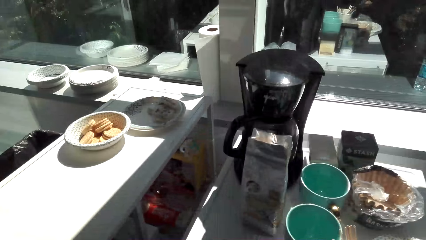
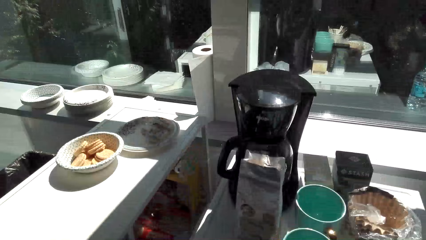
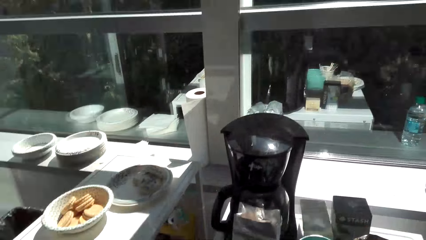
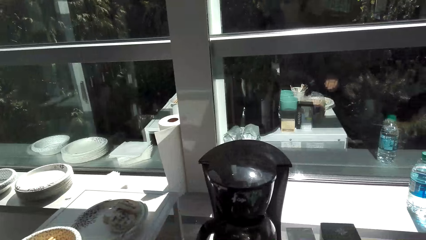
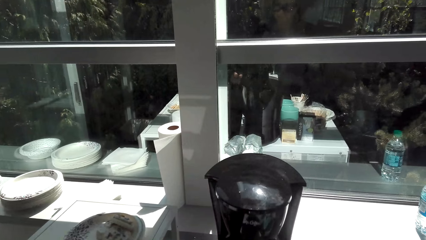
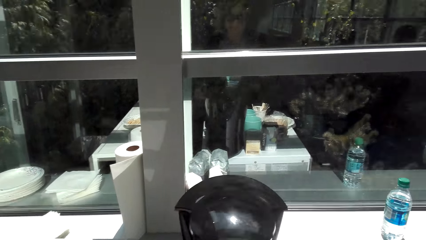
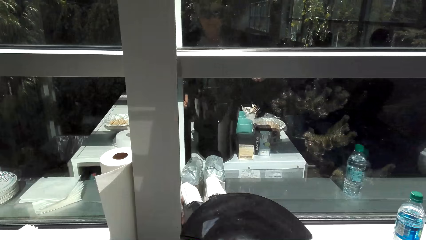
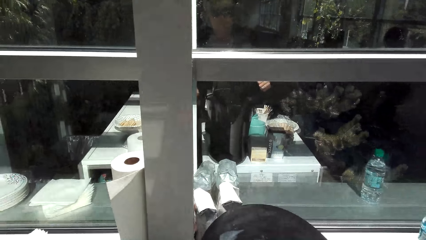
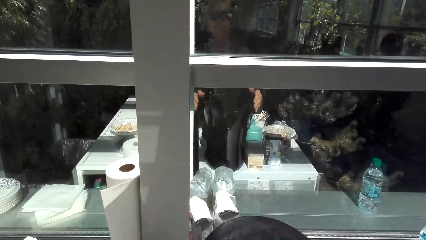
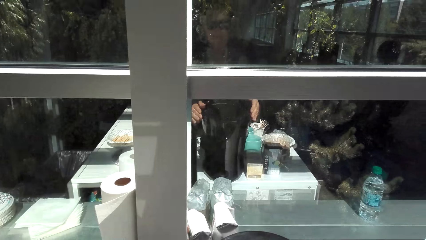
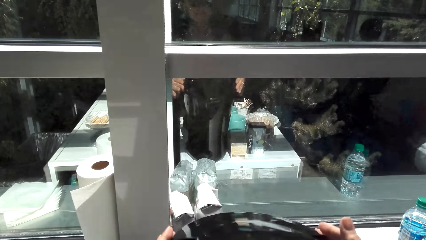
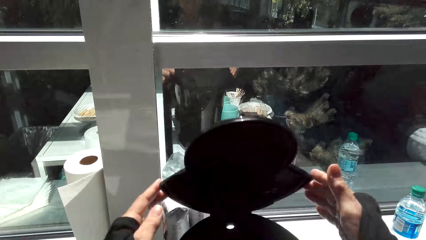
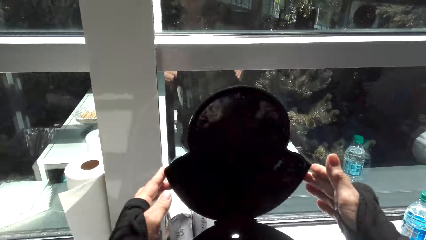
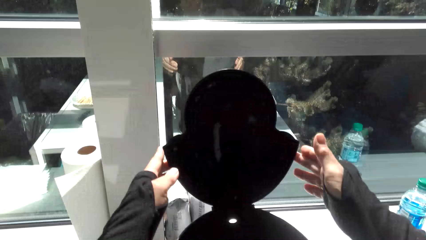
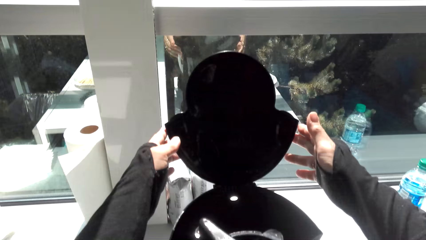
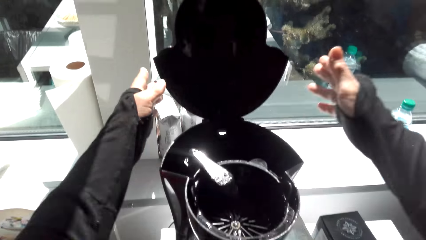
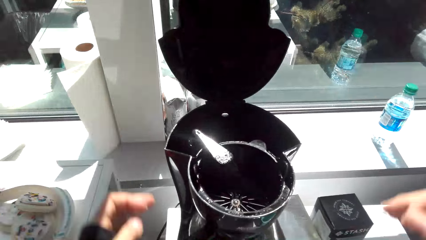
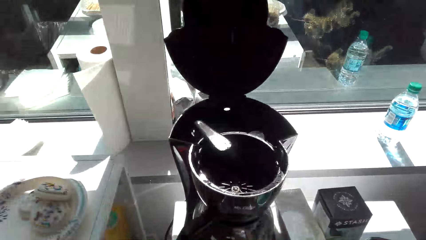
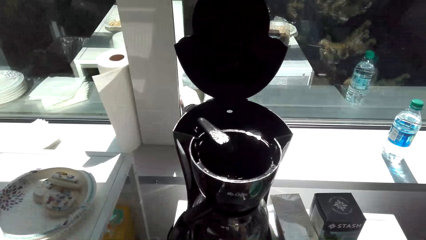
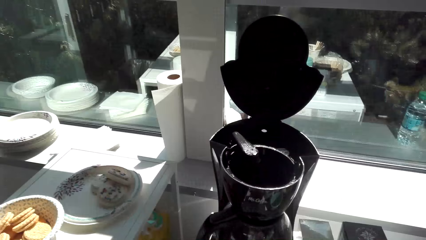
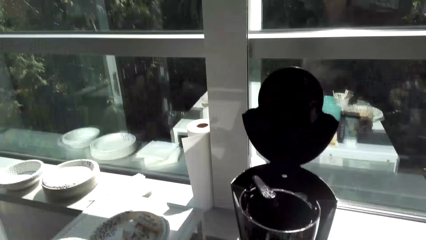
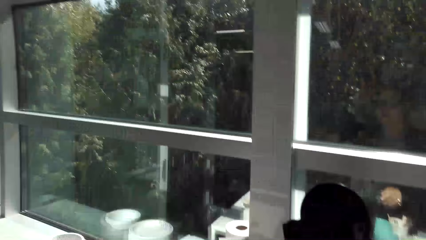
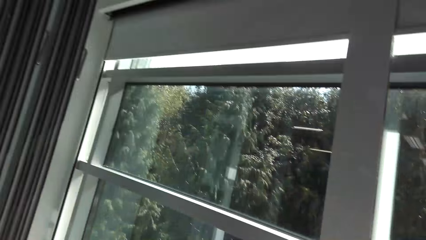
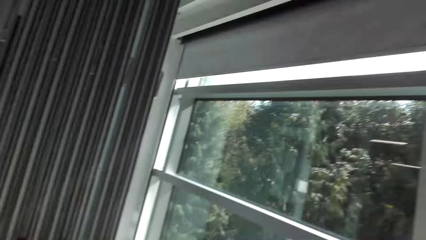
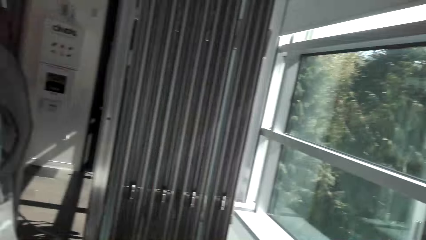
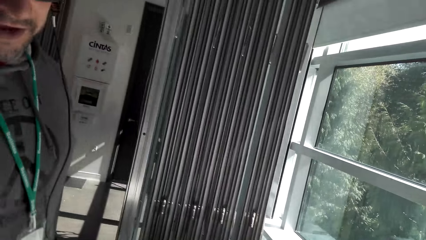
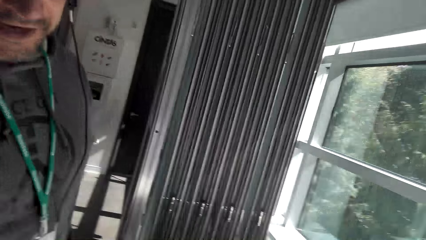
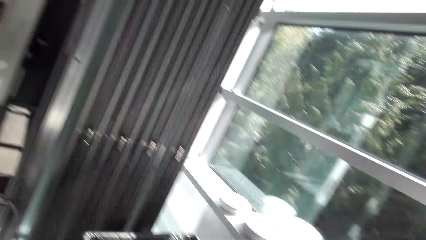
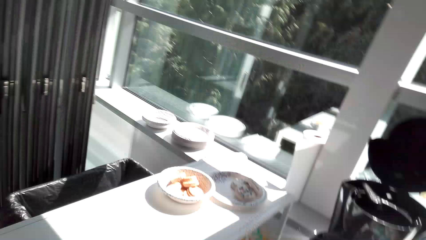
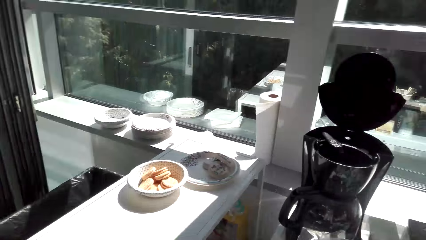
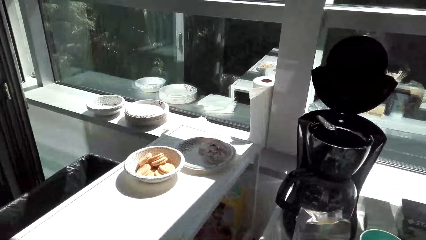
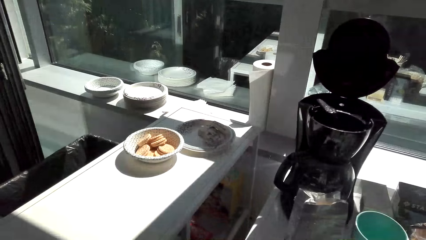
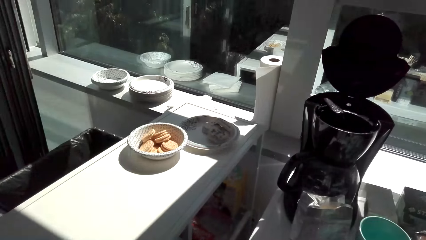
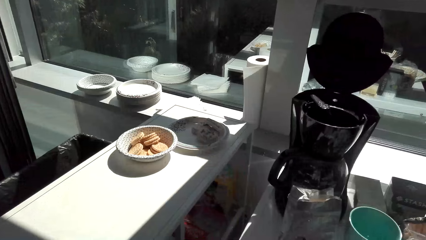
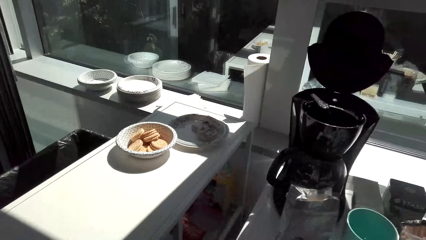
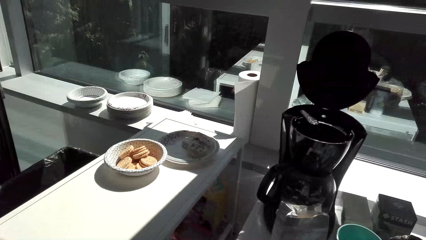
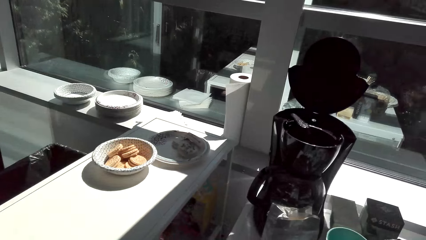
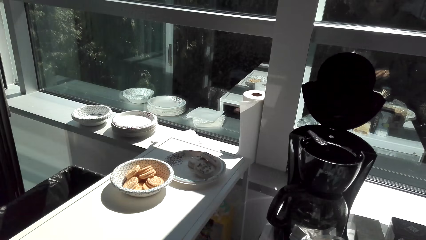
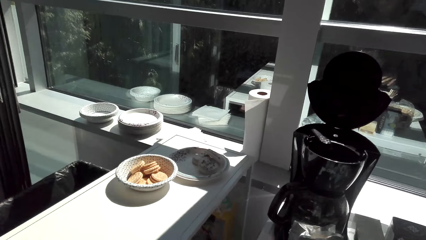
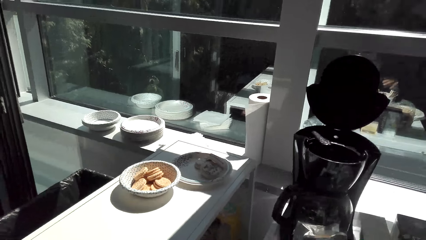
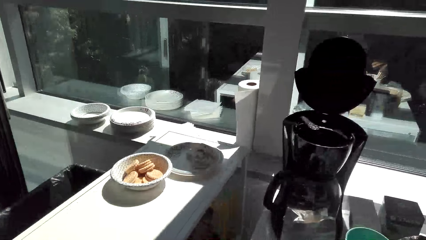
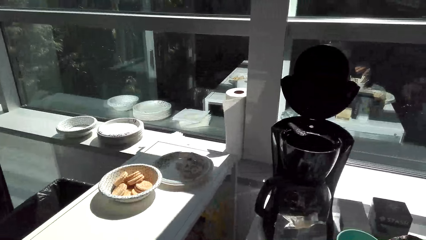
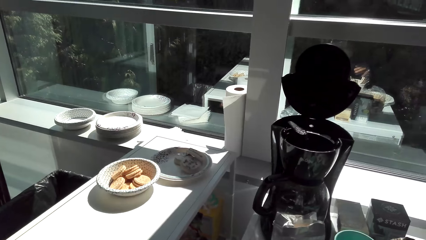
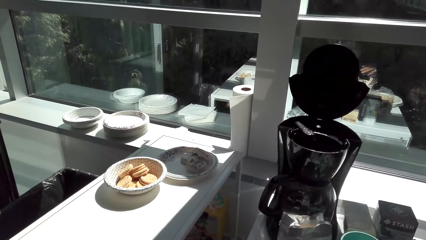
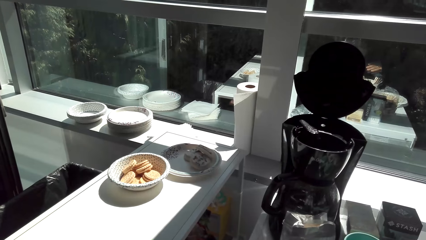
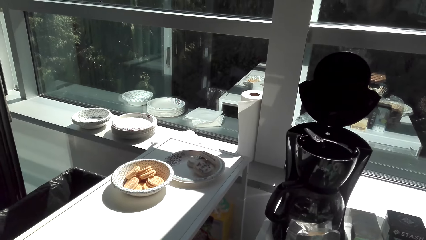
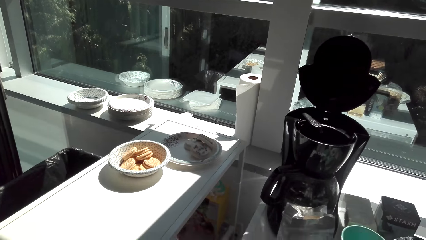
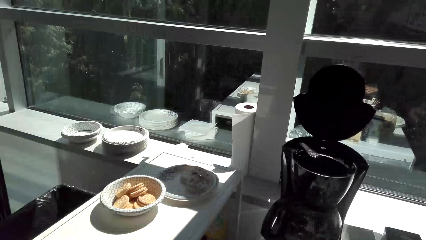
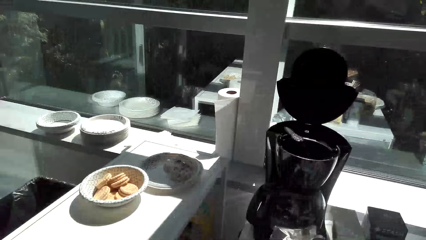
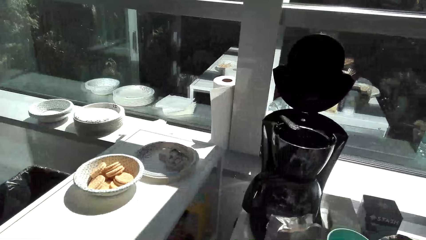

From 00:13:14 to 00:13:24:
The camera wearer makes coffee. They converse with a man. They open the coffee maker. They look around.

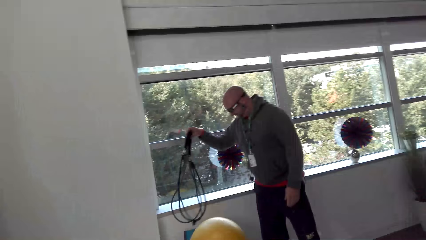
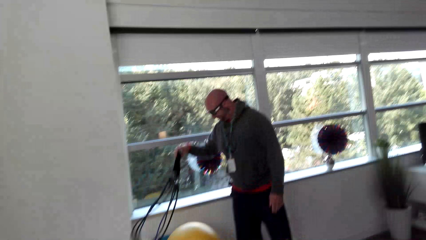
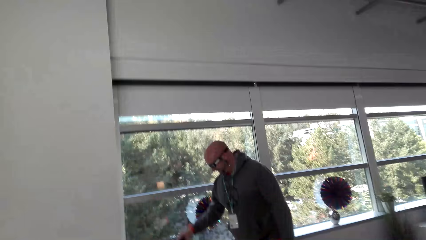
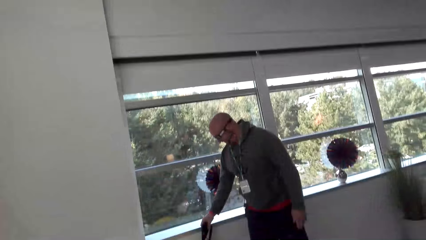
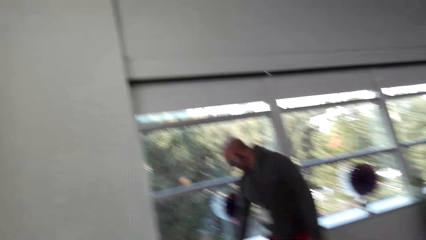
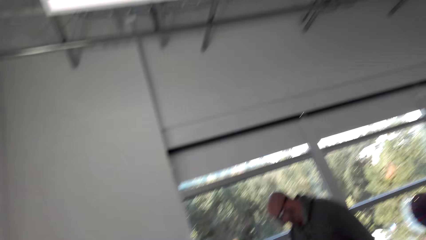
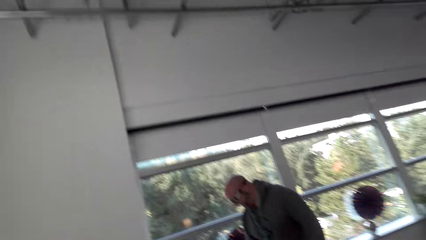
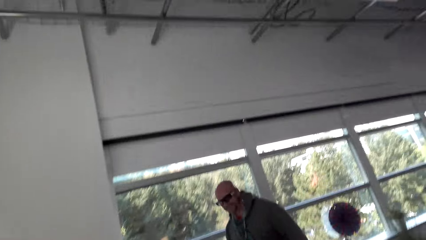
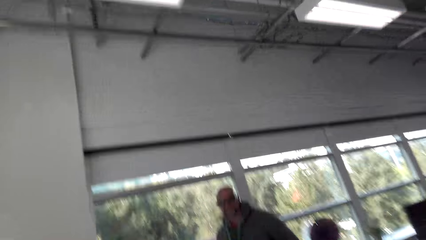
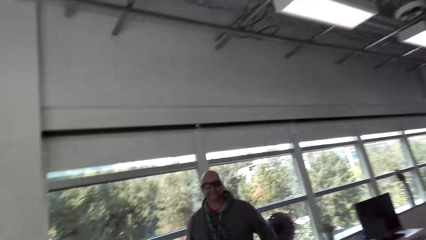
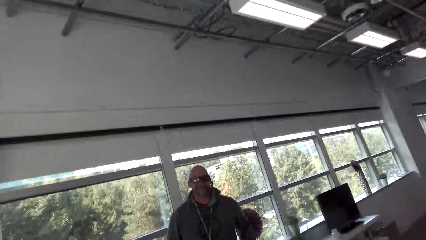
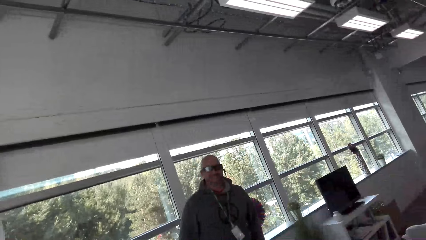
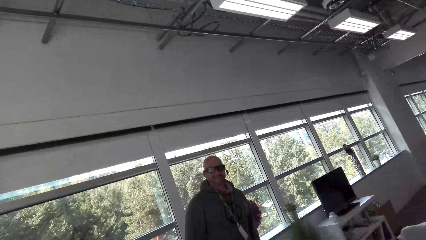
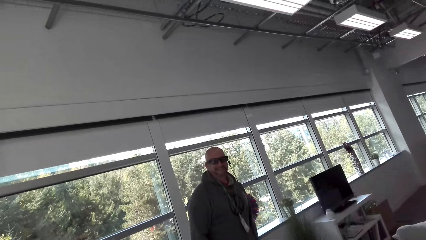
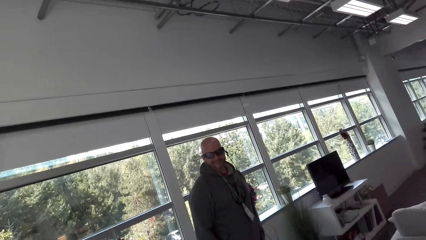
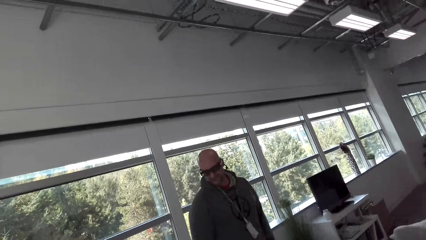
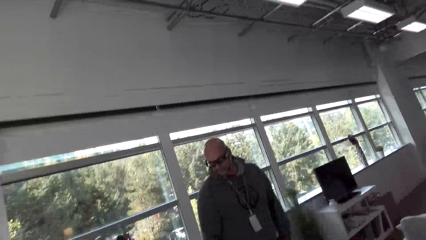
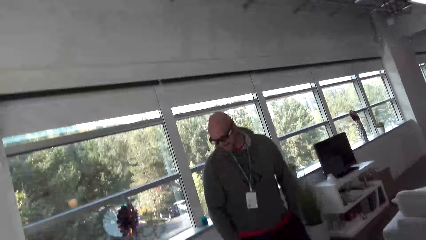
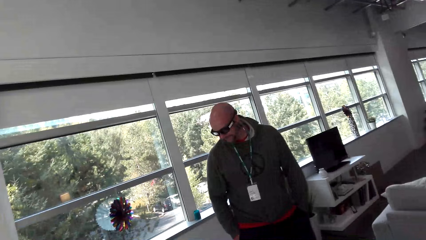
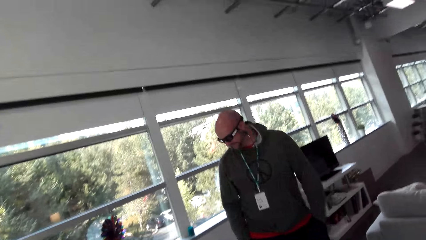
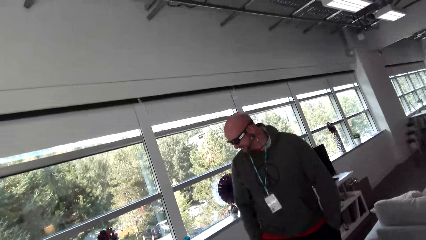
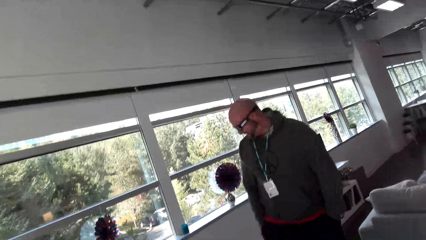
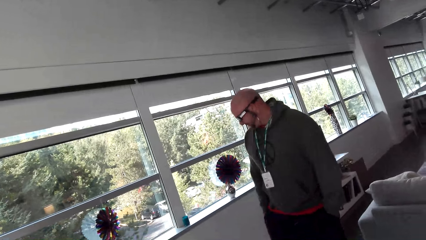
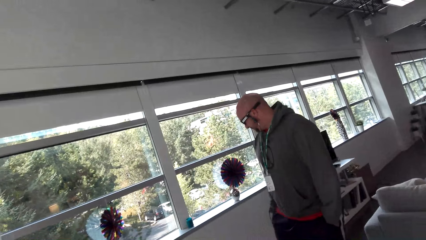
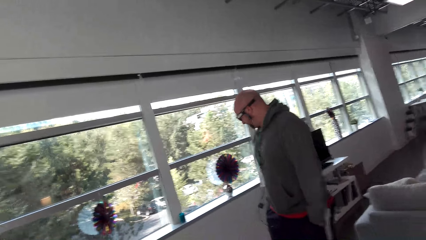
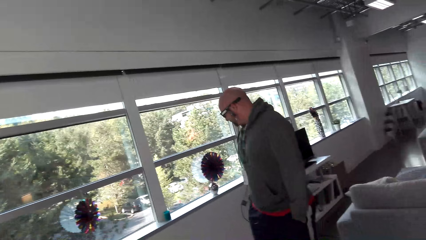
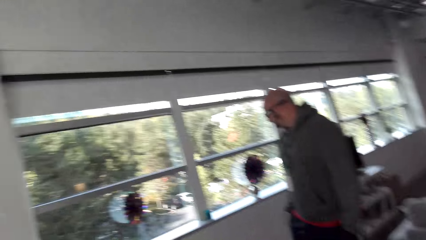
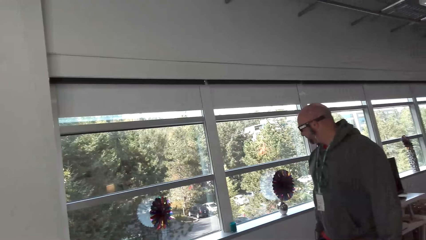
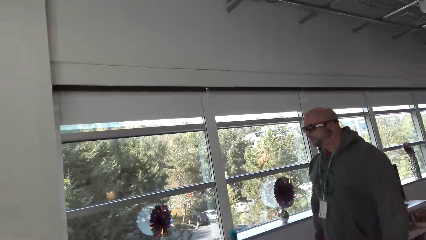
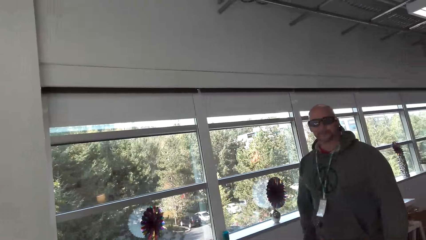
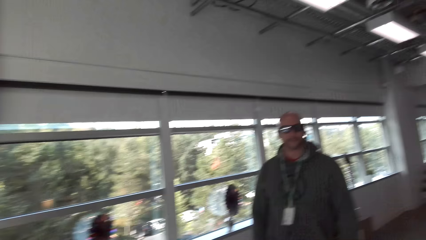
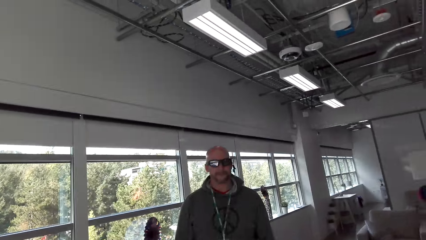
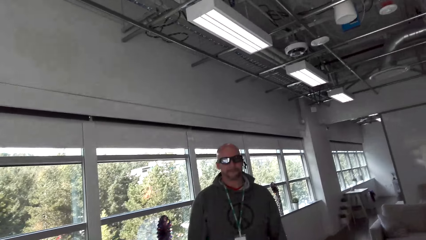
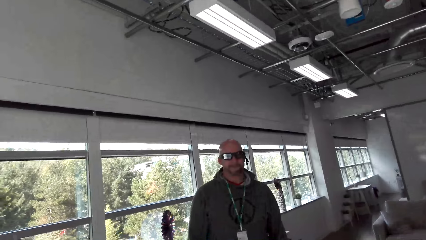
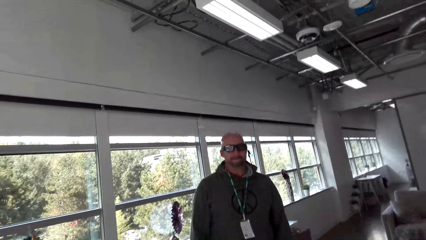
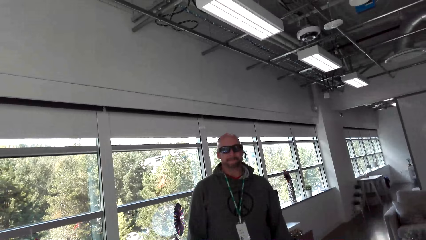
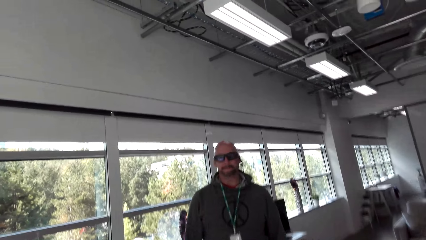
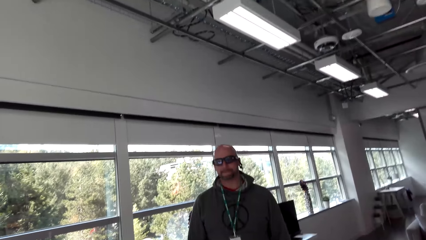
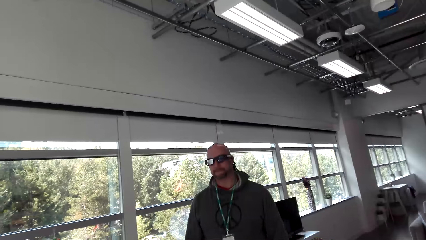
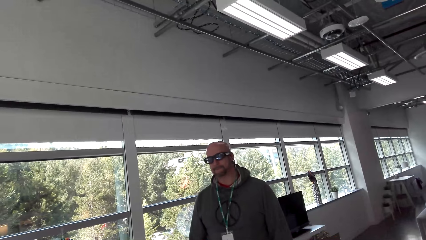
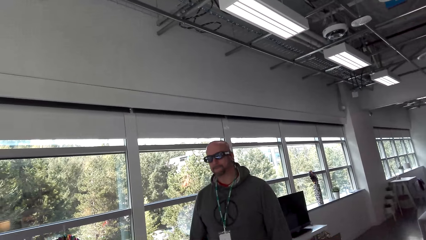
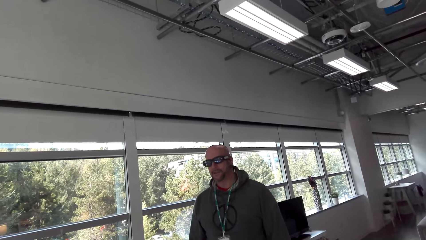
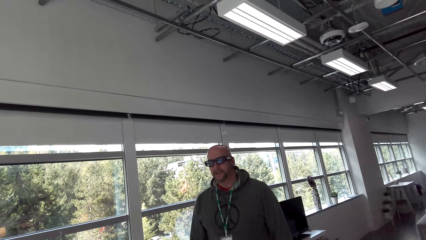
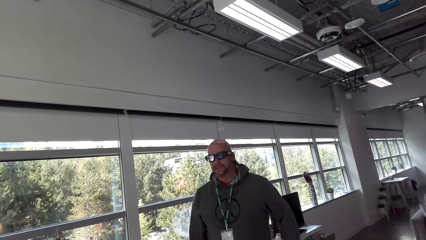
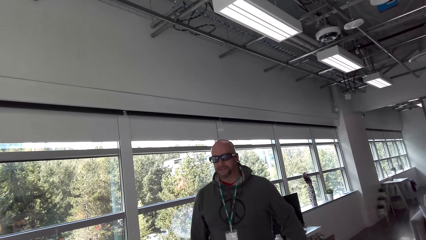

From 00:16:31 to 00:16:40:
The camera wearer converses with a man.
